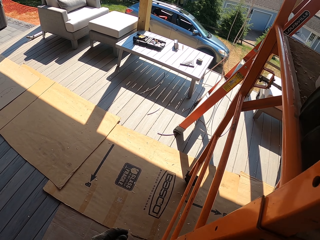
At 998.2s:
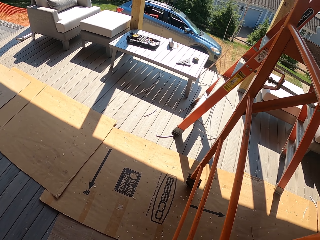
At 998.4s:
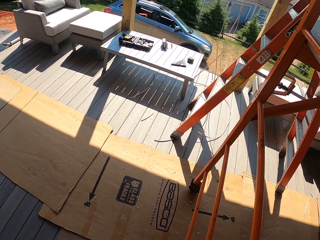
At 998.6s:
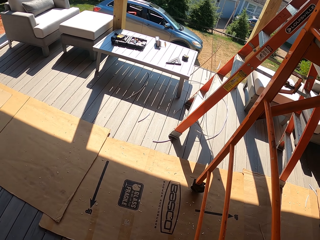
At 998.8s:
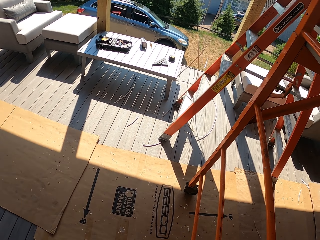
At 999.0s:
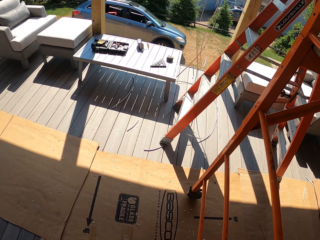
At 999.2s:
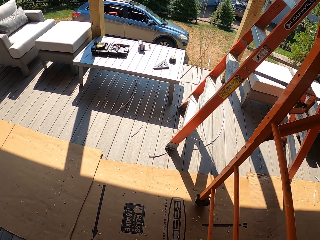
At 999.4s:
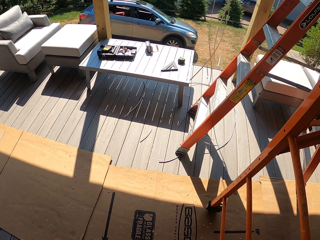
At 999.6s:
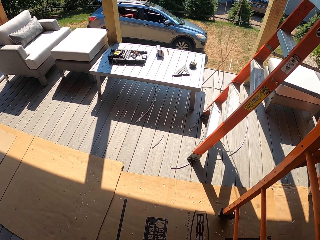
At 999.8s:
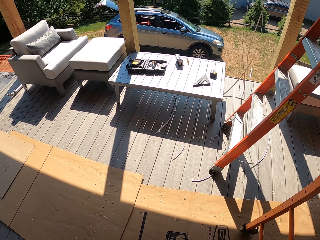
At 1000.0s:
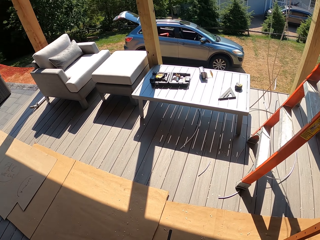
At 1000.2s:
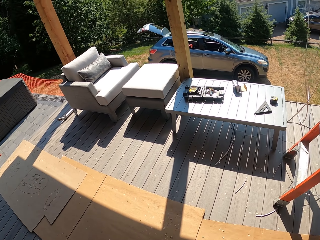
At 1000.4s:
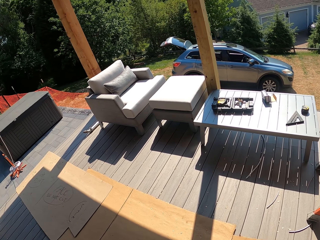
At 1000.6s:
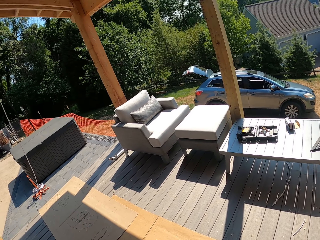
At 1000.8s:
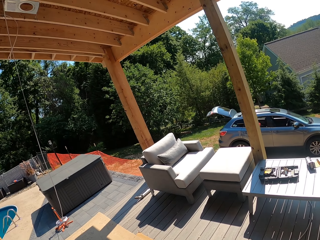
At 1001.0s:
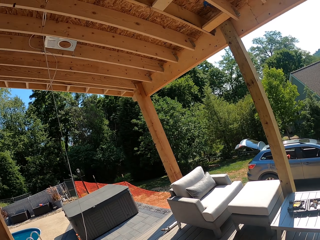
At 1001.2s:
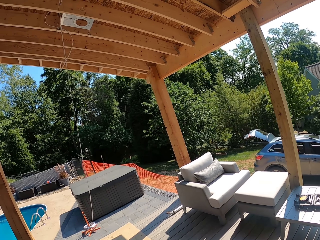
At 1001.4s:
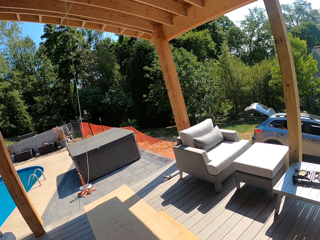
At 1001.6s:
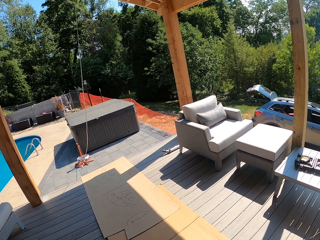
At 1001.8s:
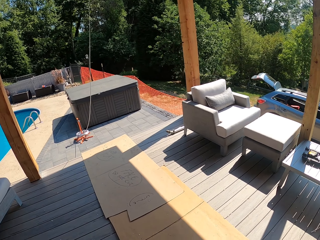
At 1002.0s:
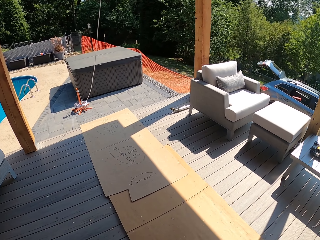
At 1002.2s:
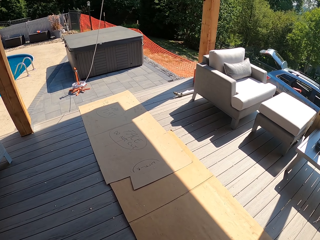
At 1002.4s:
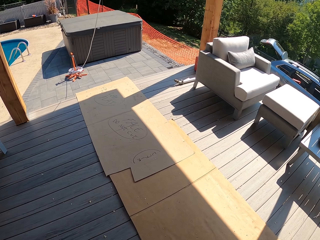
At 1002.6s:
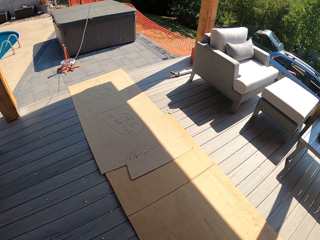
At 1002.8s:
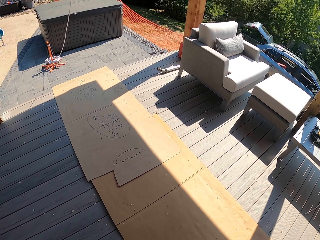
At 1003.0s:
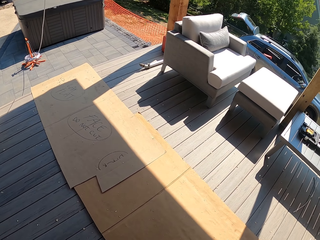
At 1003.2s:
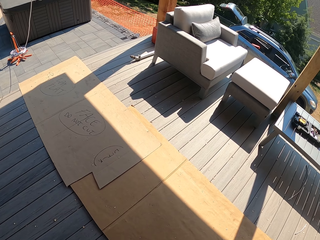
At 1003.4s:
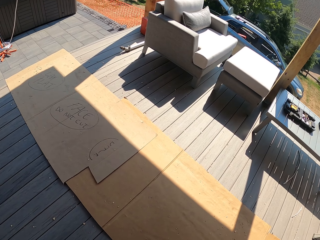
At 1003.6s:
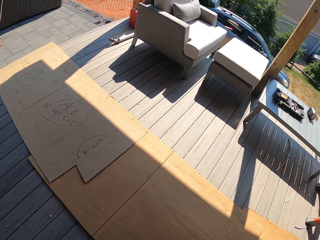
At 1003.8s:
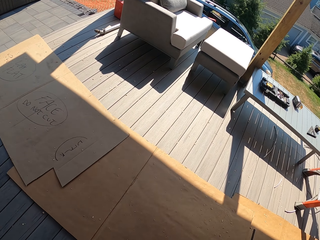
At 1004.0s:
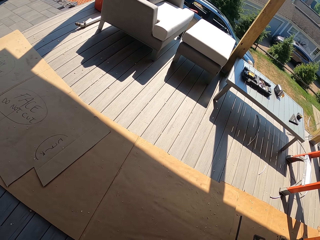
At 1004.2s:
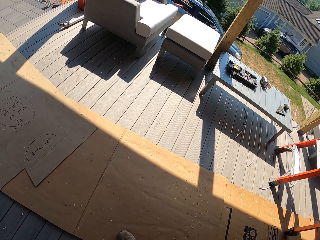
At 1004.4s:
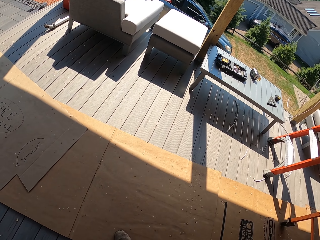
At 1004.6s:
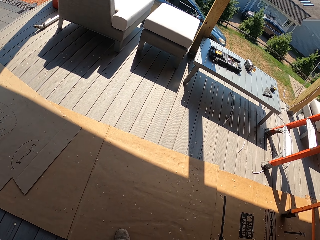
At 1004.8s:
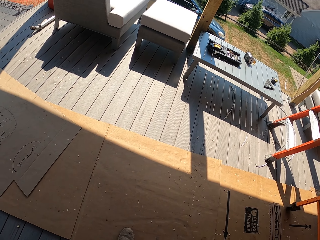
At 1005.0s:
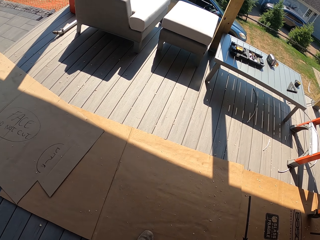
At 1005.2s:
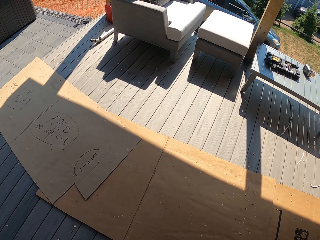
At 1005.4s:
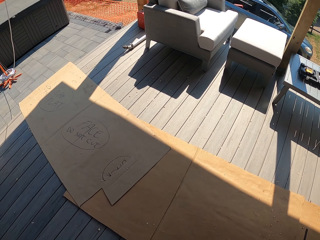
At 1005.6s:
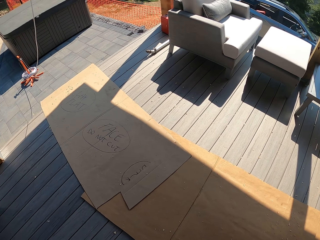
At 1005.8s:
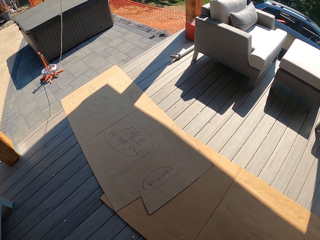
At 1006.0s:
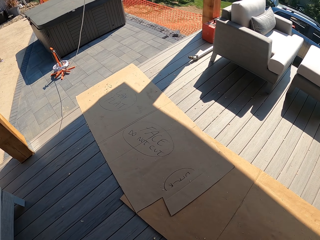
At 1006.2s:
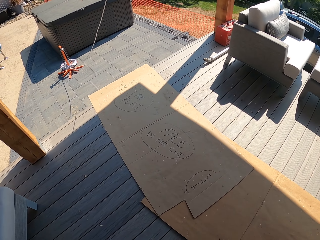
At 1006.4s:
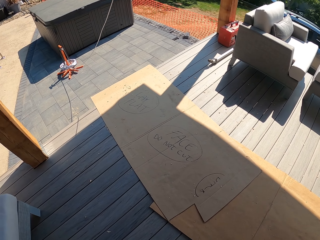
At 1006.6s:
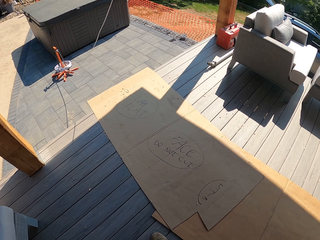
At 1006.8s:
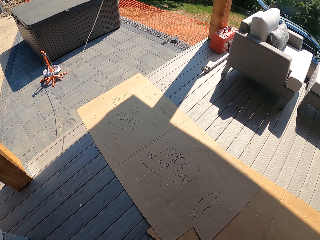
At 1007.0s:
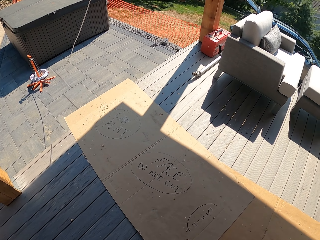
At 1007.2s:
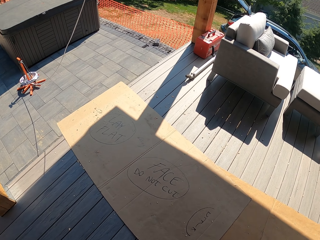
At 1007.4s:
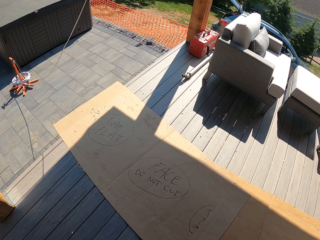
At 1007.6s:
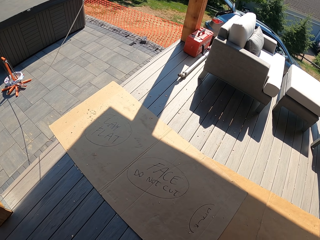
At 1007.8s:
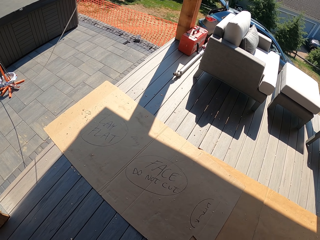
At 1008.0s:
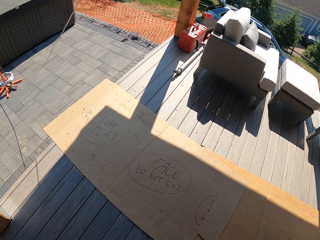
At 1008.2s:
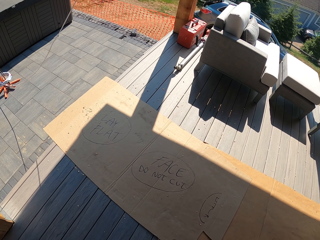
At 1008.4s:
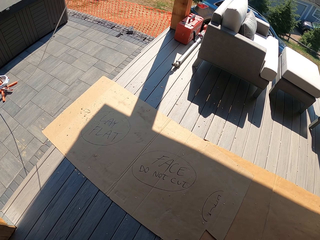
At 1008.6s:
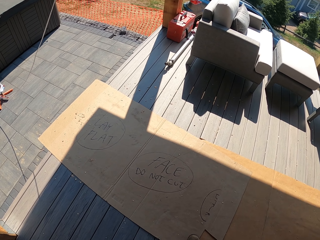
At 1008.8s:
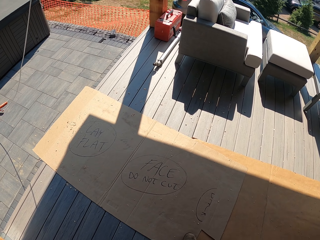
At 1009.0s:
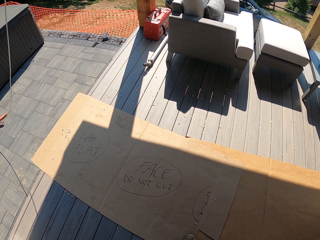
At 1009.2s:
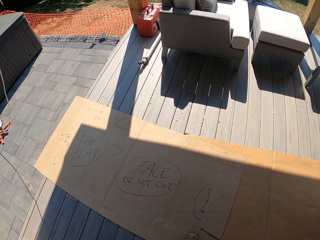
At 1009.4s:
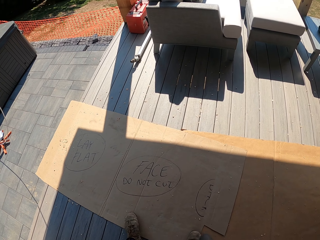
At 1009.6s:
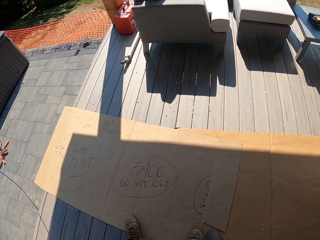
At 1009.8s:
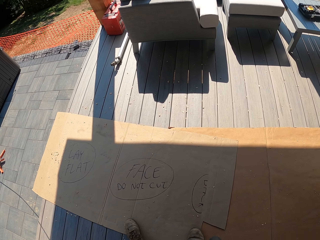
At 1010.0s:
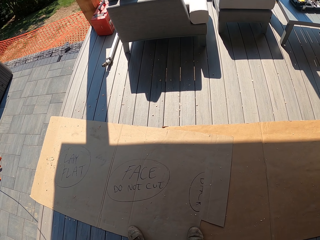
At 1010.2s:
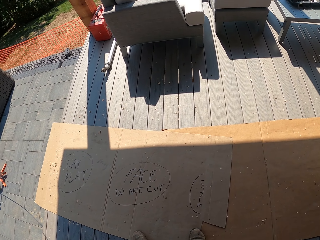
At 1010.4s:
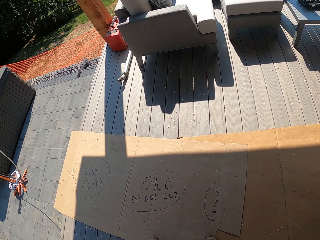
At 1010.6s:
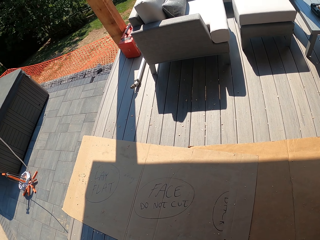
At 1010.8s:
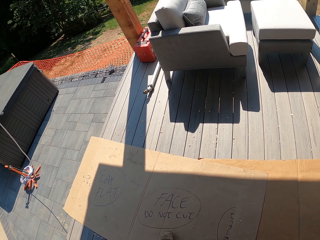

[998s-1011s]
The camera wearer moves a box on the floor. They read the box on the floor.

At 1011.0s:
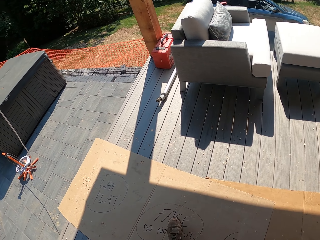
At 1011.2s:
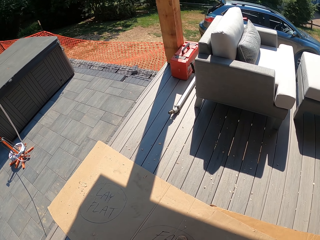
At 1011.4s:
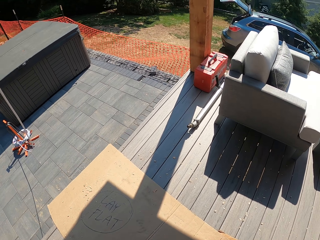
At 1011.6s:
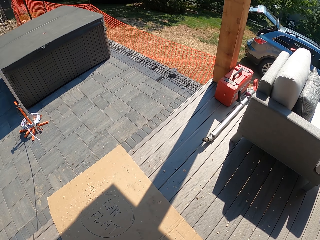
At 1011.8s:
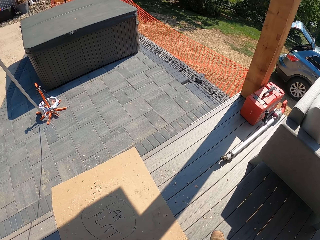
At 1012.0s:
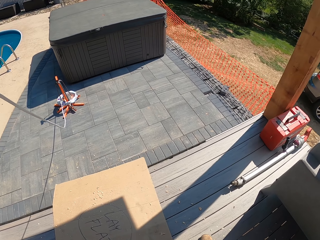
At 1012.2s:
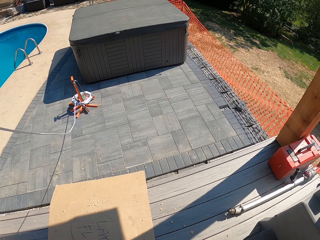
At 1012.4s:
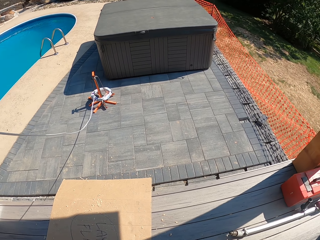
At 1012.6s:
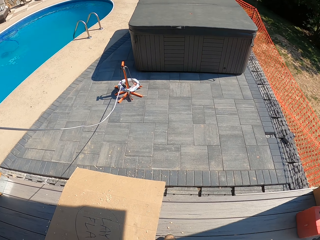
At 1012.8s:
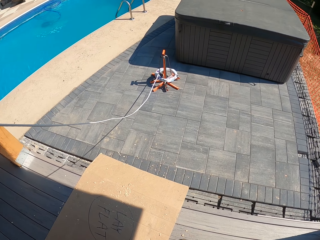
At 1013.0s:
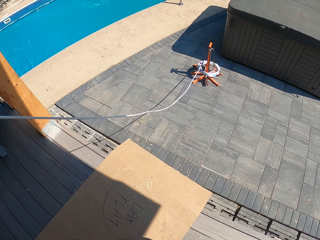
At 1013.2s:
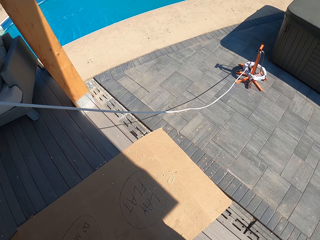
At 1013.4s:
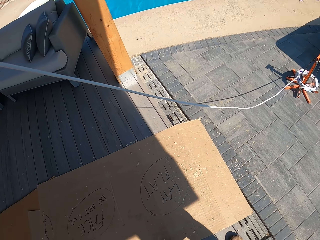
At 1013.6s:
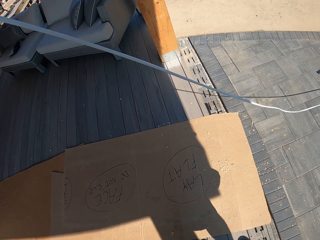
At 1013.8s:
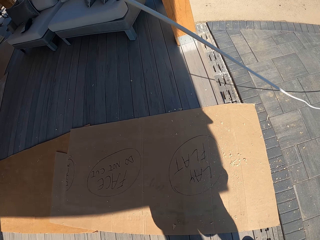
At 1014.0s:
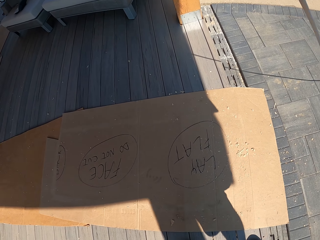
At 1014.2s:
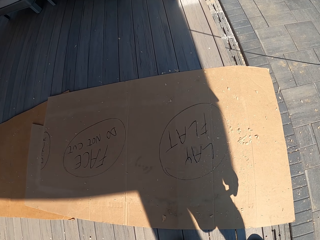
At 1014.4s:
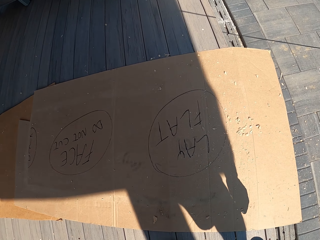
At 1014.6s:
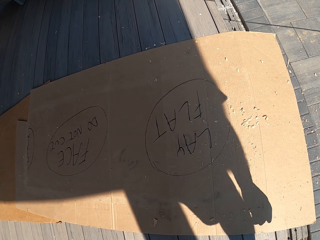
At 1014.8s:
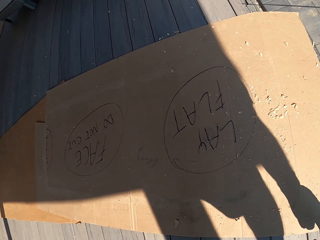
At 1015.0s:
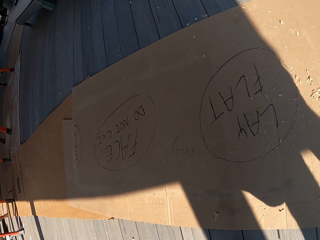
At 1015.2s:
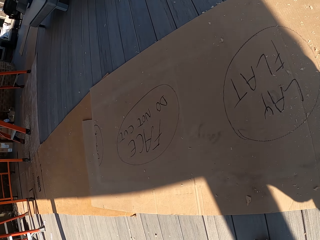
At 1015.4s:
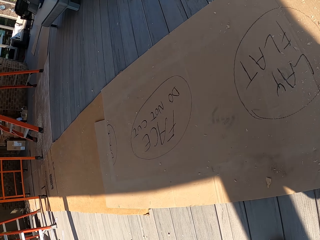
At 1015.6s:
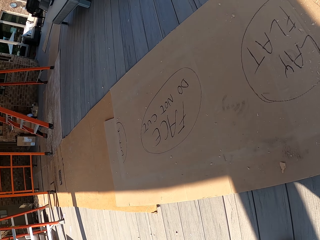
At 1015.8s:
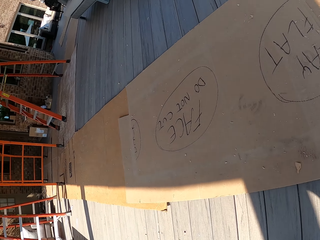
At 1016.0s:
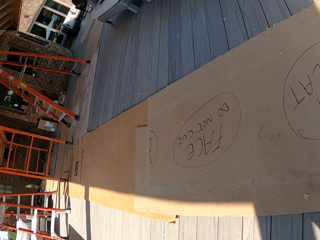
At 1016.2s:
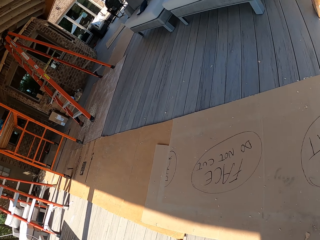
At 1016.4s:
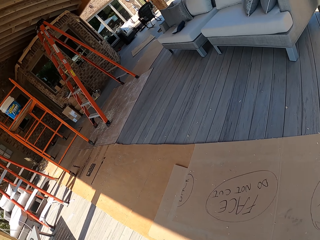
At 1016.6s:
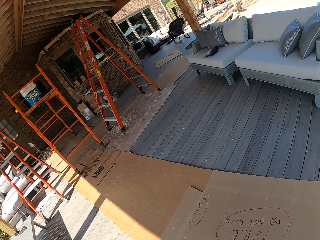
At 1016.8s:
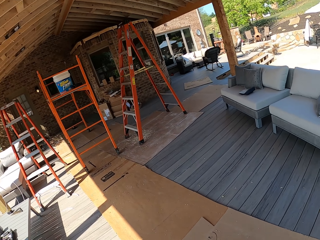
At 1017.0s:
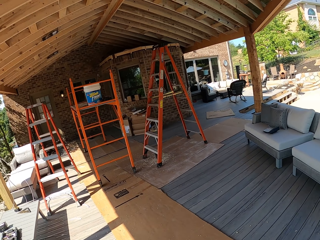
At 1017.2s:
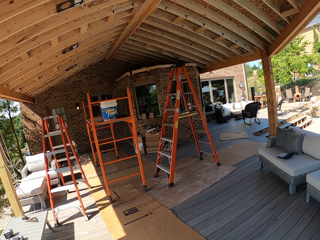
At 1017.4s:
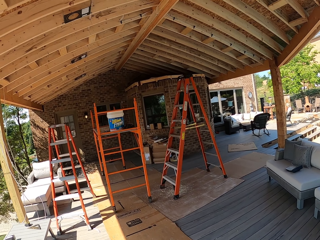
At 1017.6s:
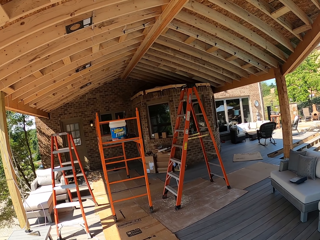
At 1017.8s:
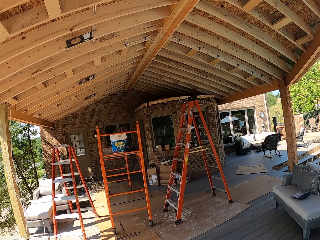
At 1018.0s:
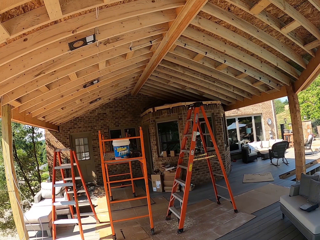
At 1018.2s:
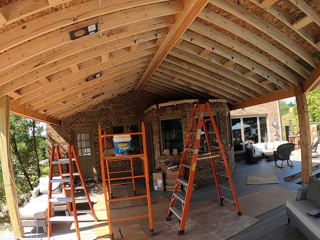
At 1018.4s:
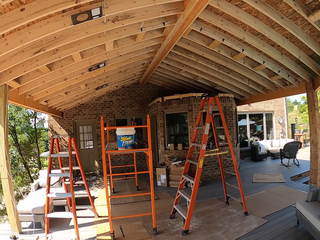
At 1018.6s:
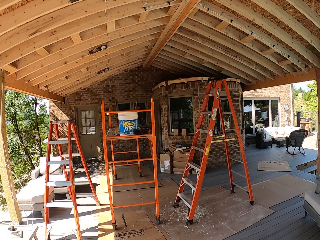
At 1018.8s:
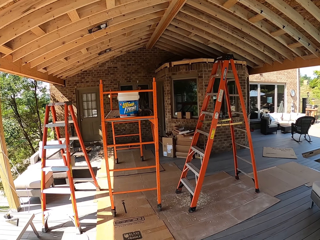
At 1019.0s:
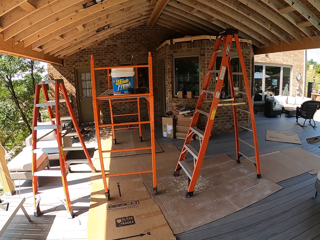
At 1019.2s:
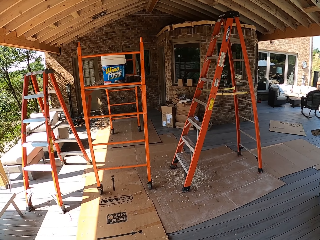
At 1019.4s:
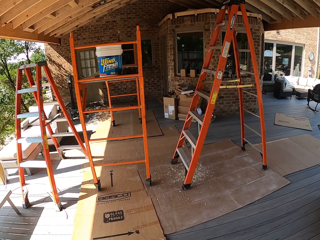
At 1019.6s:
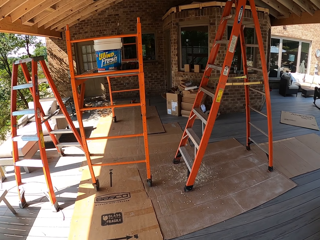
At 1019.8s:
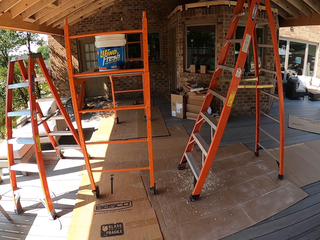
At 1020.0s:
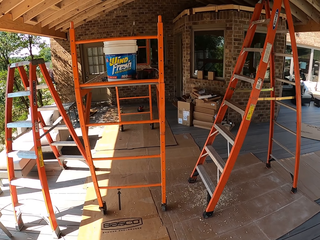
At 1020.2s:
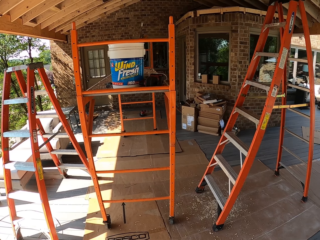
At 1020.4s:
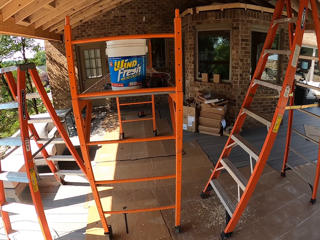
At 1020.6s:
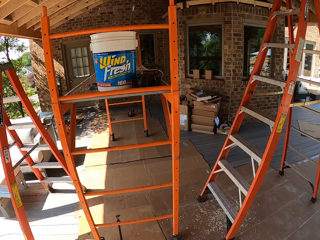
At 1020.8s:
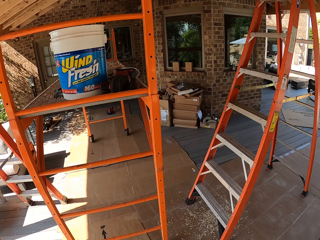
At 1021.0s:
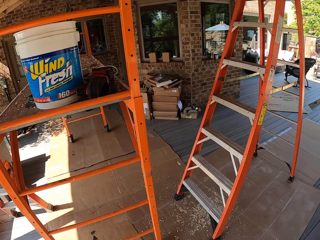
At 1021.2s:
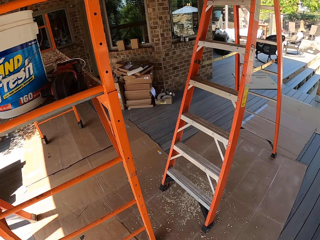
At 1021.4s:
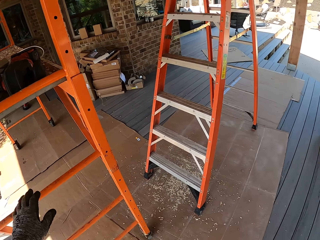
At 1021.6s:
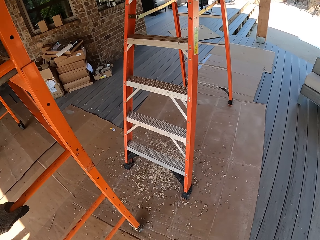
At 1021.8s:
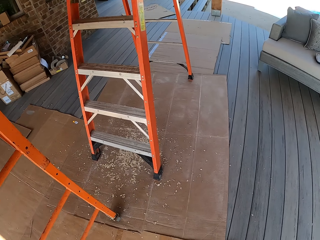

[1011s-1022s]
The camera wearer straightens the box on the floor. They walk back to the work surface.
